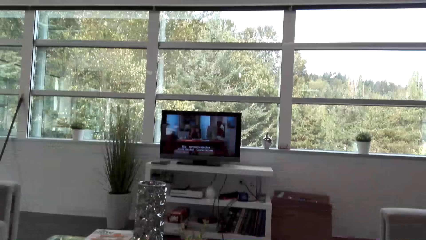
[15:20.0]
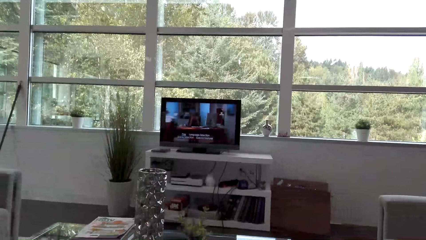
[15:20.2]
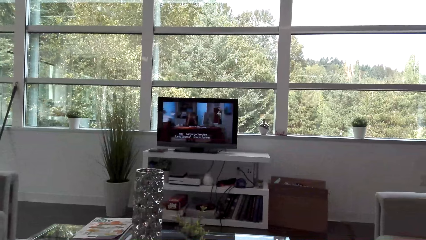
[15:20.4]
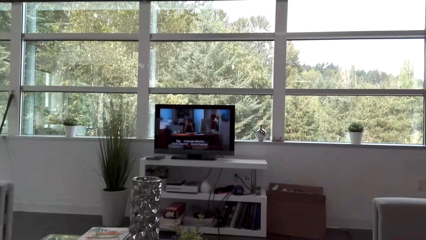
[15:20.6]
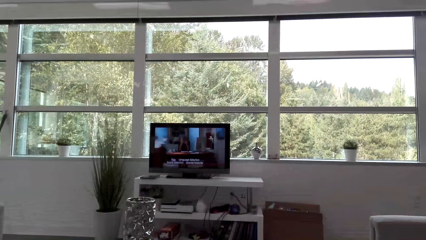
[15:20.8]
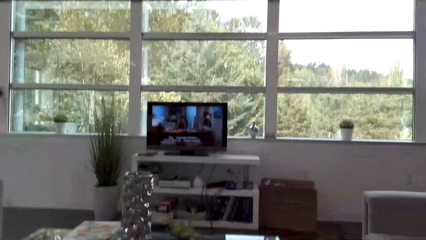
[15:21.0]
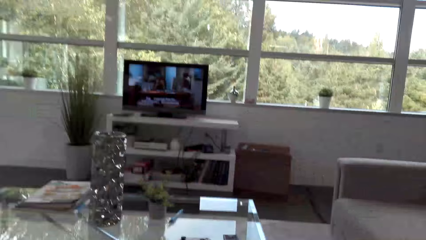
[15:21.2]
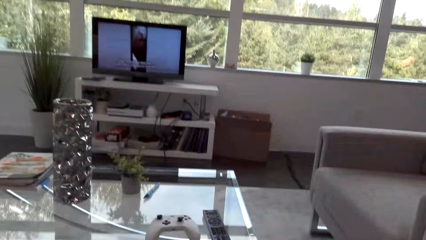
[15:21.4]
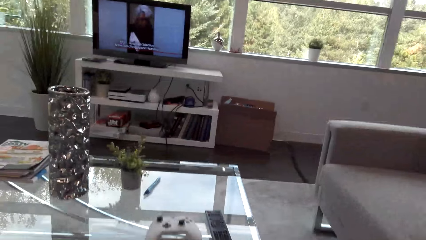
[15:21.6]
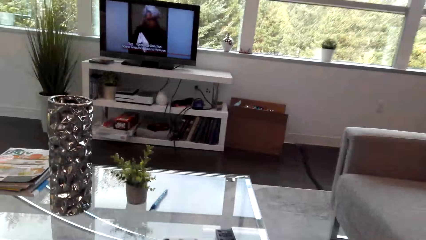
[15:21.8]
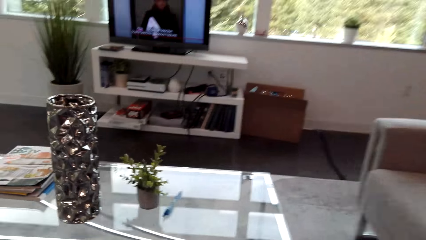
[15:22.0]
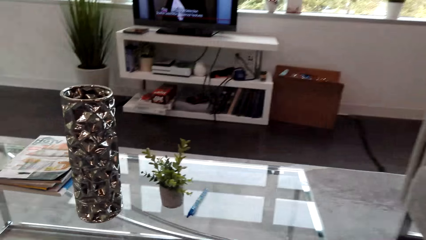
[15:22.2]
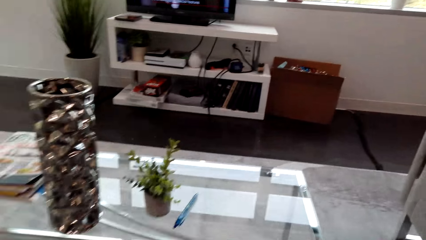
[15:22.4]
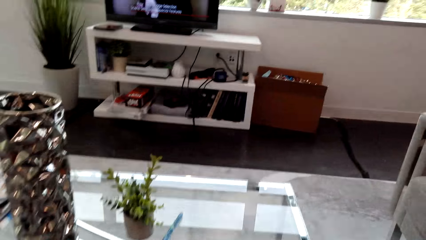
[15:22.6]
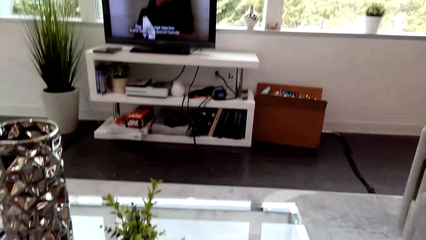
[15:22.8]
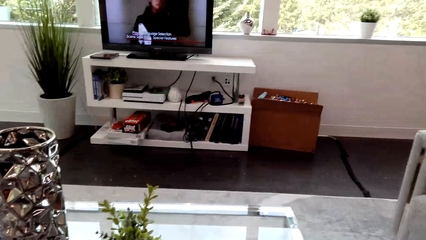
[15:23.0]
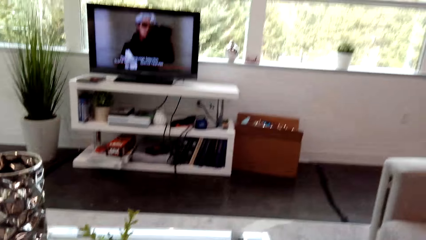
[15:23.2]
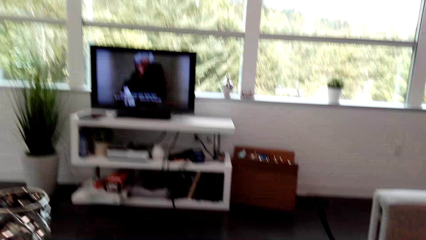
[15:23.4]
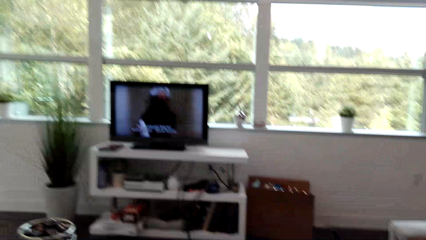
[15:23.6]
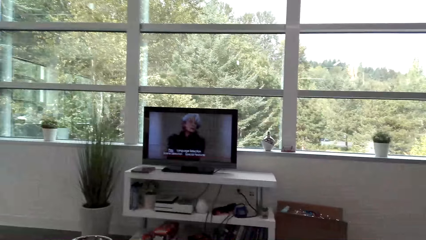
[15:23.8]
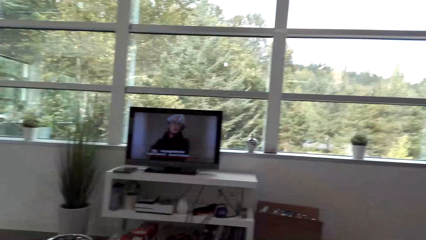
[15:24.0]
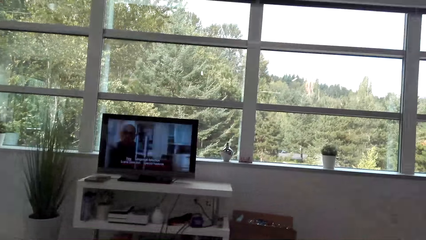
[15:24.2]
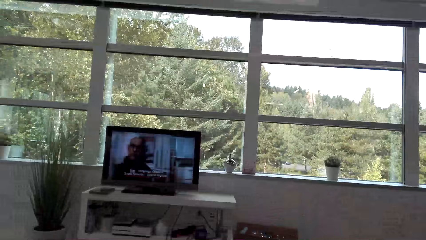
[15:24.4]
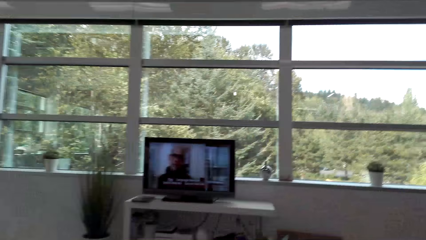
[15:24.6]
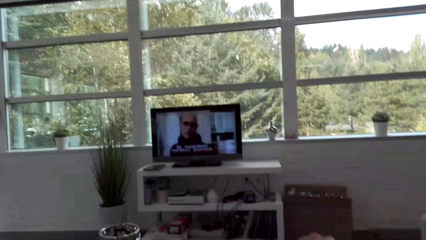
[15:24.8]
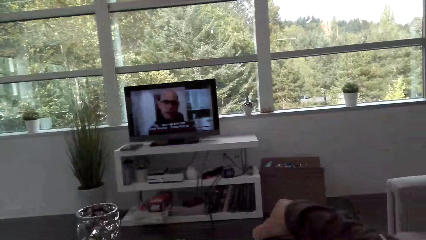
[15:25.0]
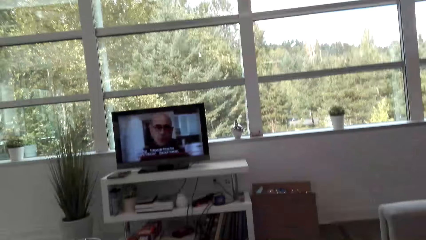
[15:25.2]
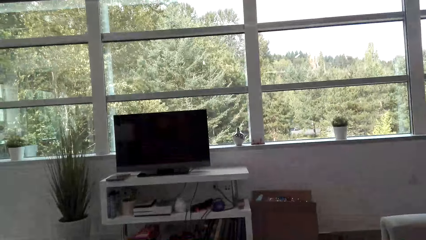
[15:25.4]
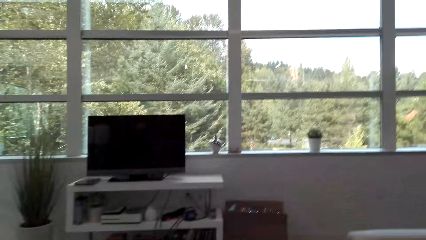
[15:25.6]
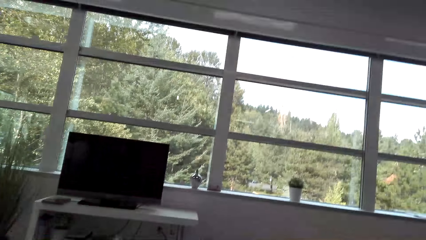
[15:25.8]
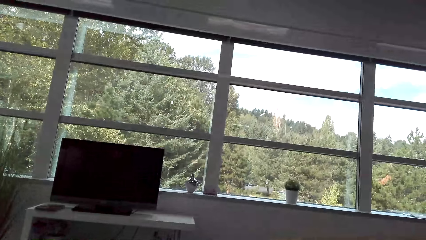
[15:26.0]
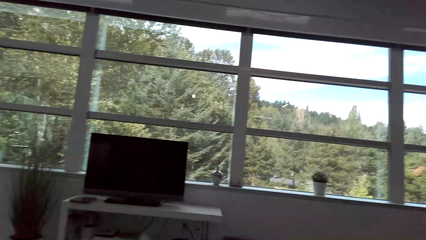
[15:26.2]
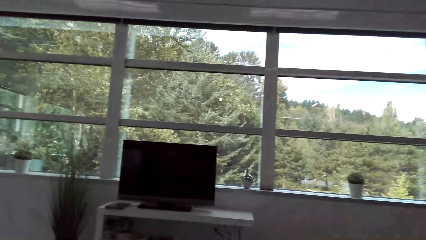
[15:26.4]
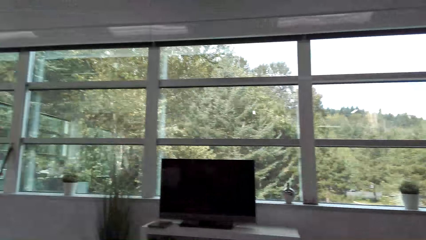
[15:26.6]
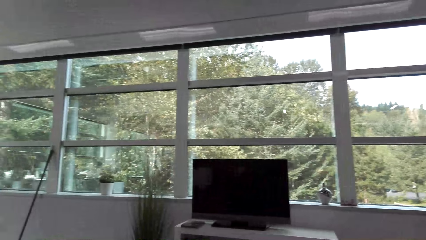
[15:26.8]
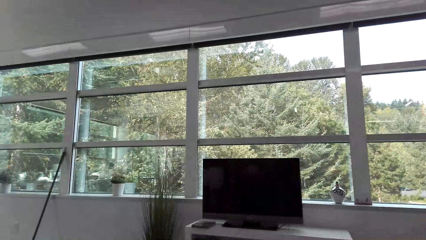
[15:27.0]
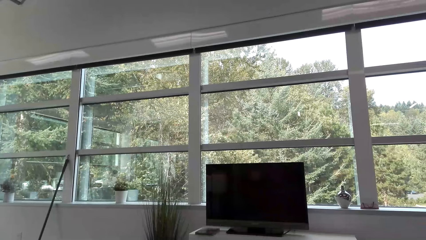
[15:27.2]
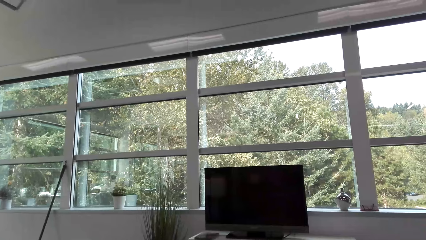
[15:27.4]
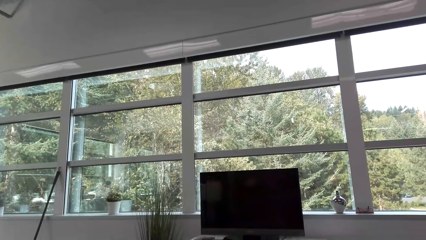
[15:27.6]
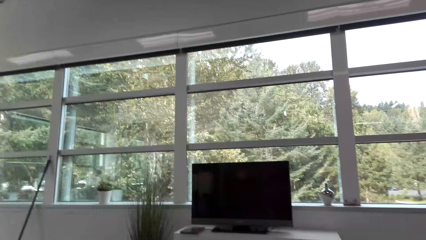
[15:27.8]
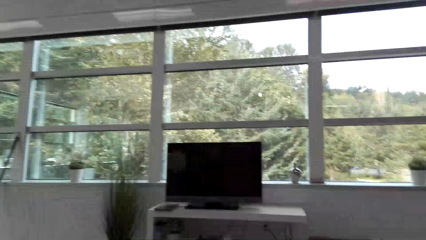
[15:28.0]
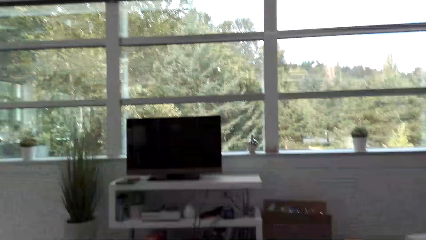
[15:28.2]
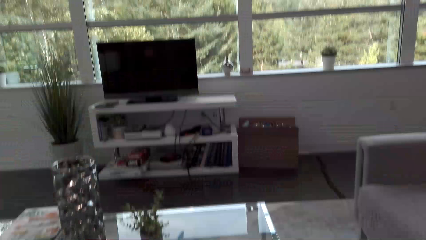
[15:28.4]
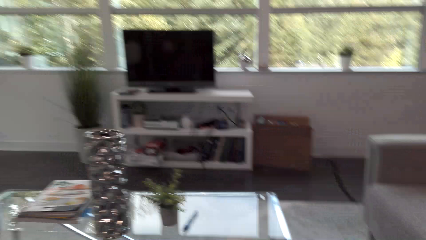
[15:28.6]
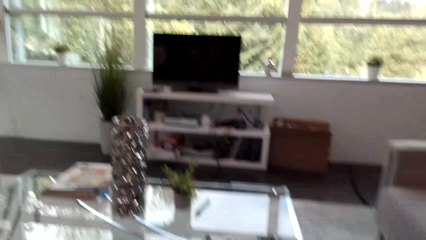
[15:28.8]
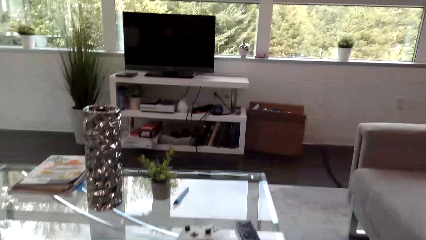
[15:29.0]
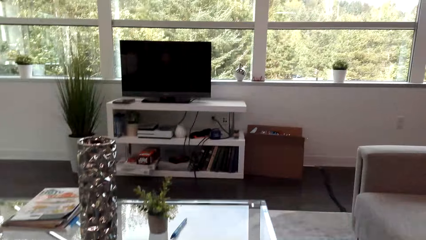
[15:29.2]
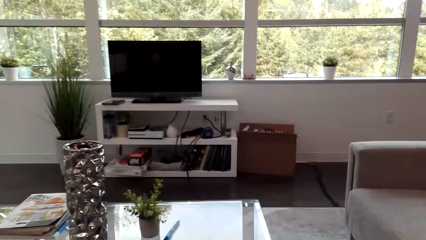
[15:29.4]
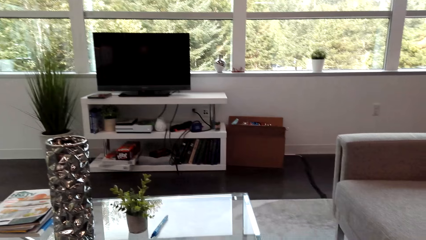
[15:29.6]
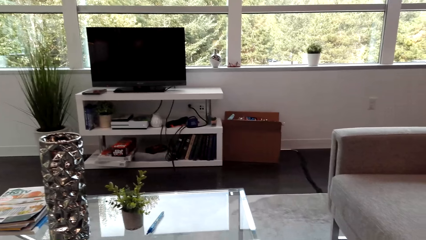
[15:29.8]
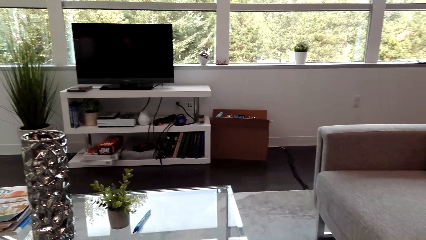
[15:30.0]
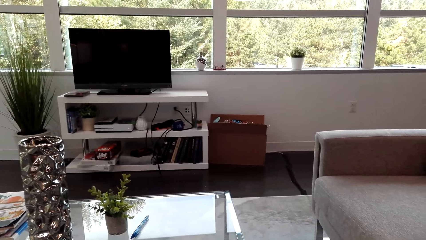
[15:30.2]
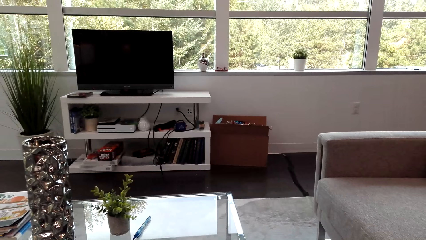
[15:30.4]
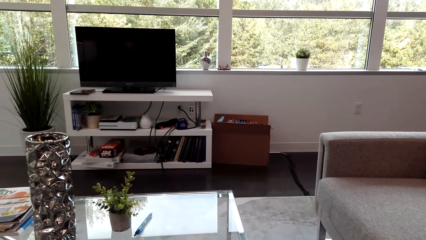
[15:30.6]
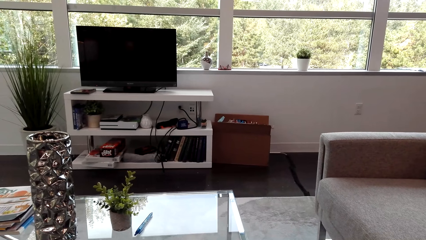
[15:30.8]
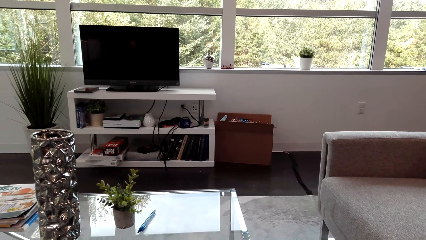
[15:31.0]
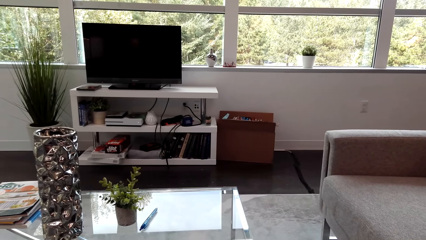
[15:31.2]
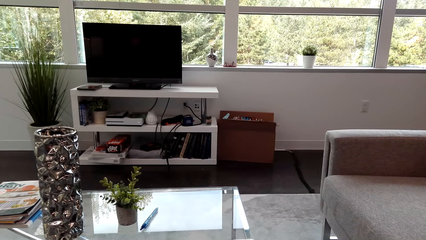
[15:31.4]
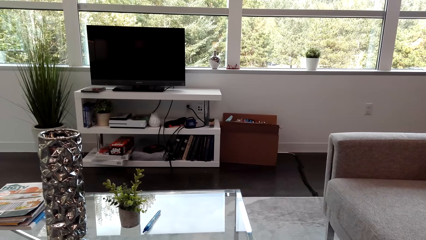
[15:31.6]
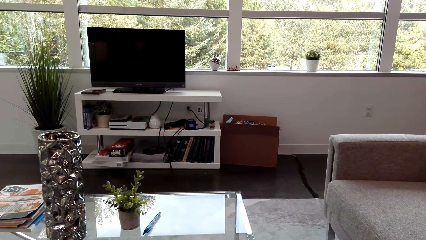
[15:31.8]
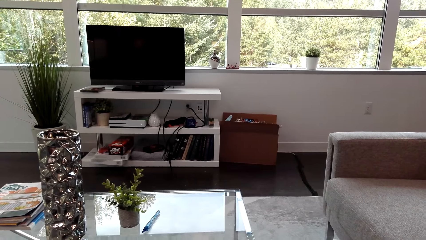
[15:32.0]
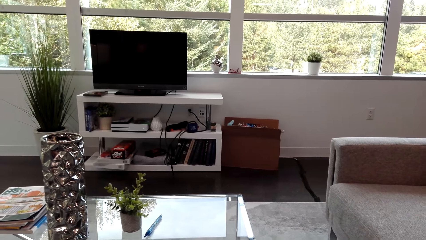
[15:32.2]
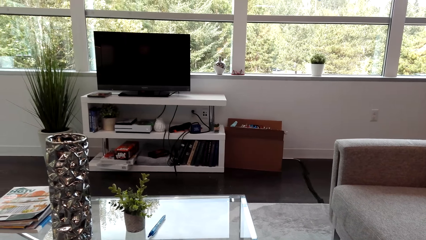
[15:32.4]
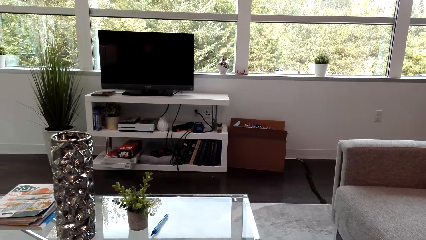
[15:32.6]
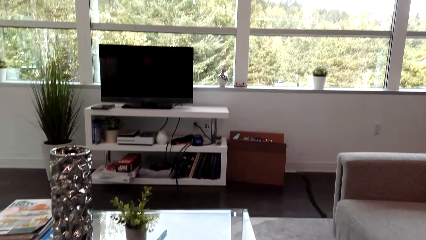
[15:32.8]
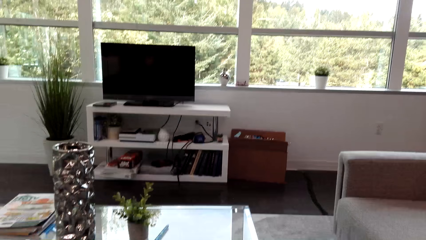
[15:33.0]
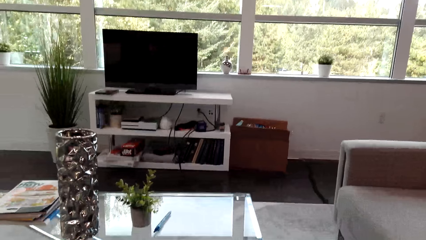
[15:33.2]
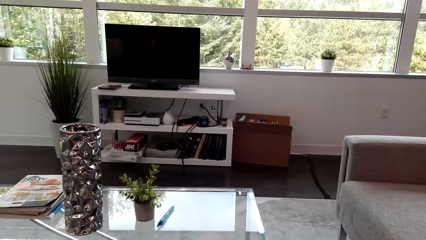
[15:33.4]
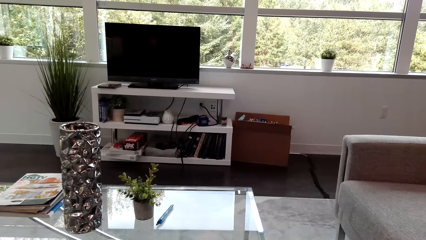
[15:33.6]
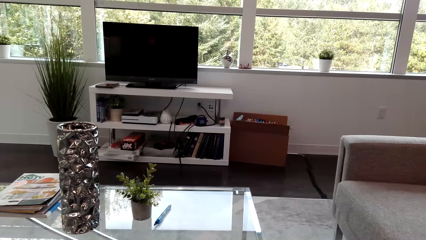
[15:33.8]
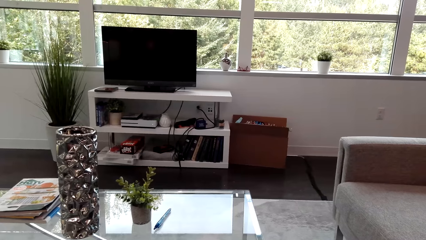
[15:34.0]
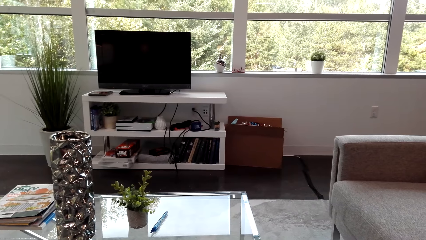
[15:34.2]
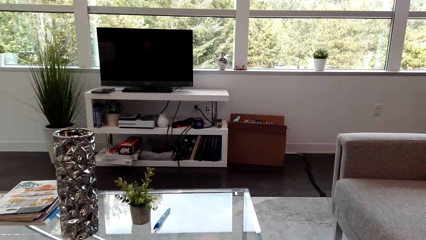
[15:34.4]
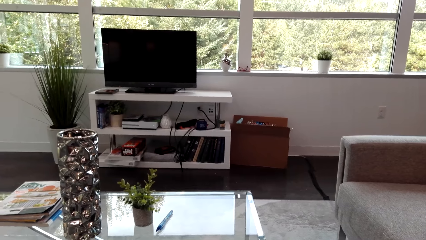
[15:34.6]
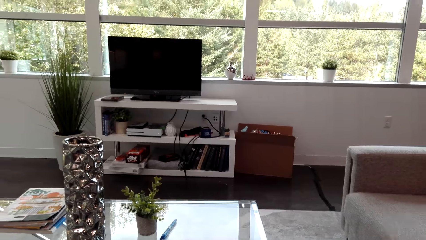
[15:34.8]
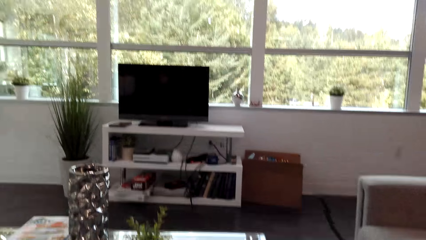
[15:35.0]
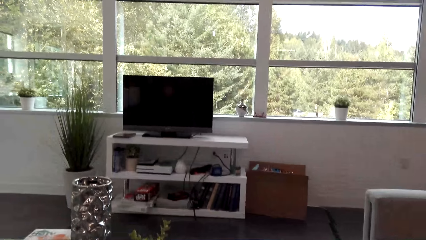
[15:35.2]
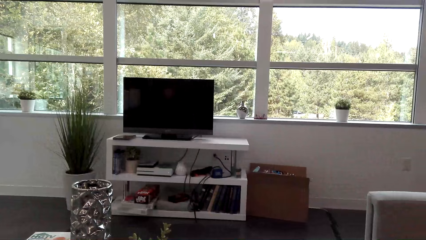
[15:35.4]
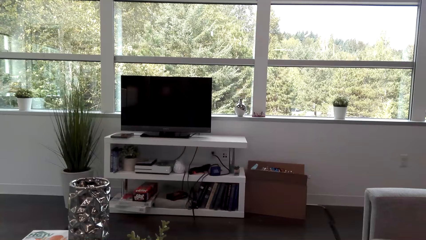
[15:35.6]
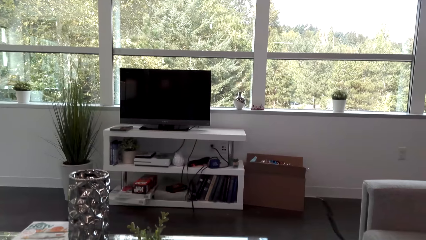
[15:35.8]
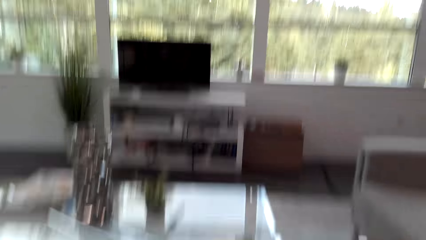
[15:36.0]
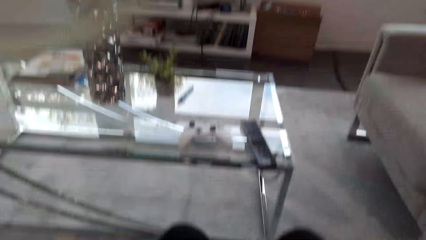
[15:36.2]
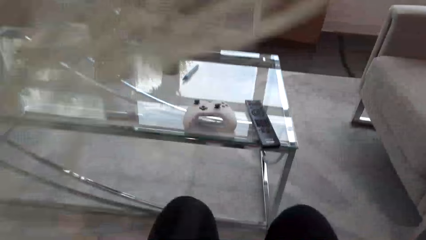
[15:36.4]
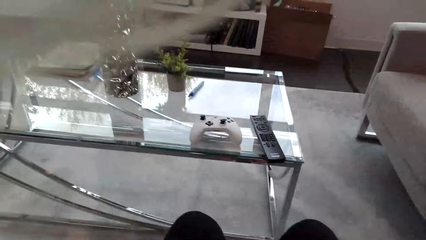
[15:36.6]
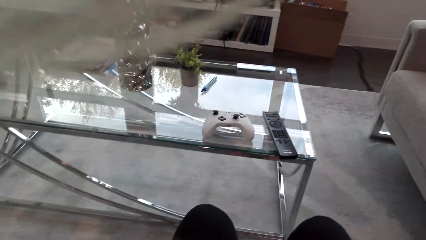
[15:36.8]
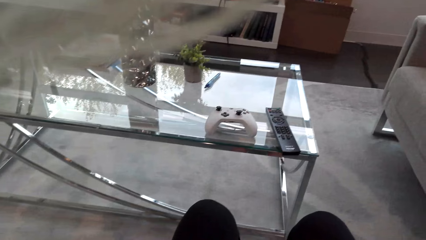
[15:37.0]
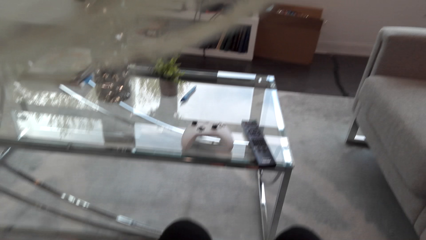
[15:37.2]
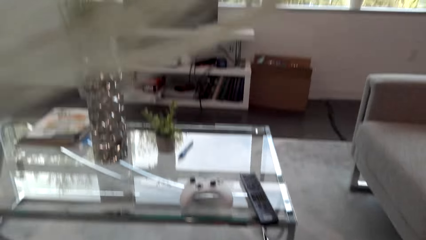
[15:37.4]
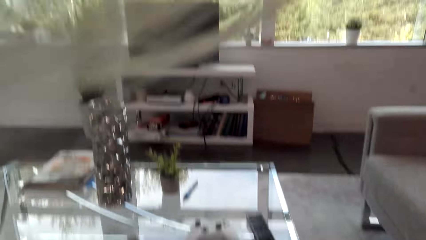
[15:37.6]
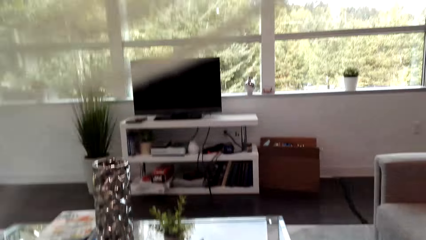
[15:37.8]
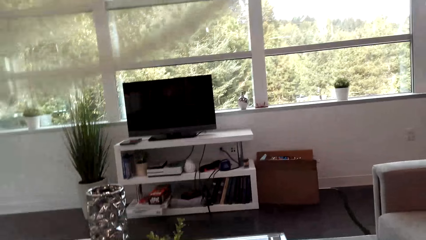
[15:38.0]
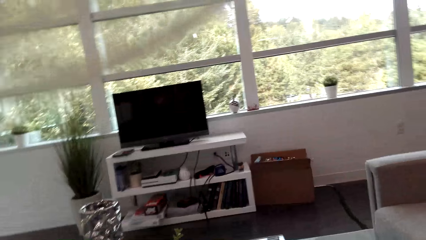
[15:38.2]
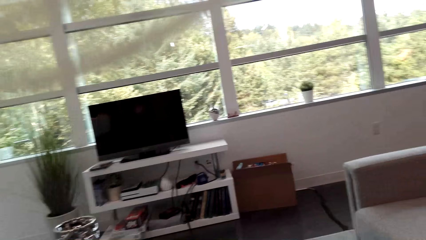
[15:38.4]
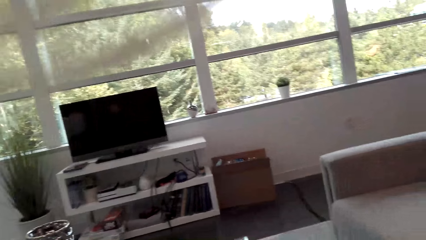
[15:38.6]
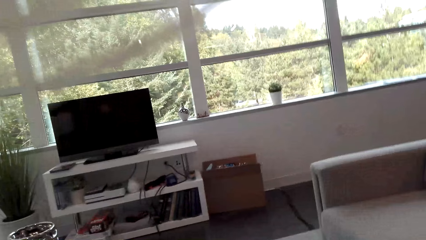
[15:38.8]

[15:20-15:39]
The camera wearer moves forward on the table. They raise a hand. They look at the remote on the table.
